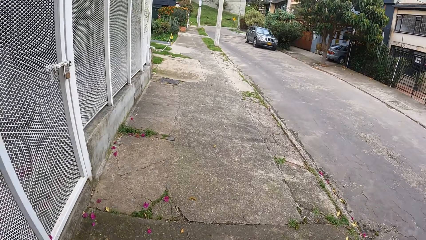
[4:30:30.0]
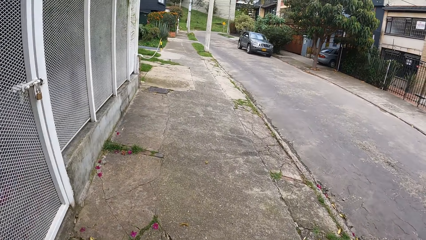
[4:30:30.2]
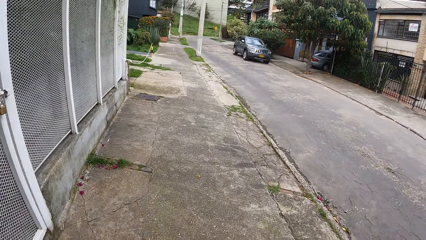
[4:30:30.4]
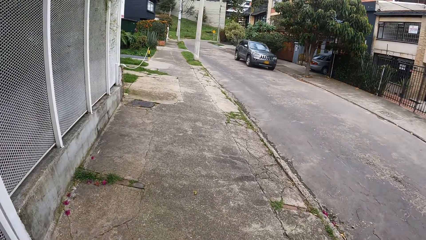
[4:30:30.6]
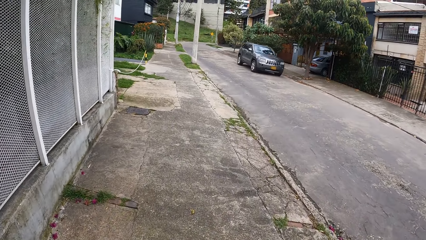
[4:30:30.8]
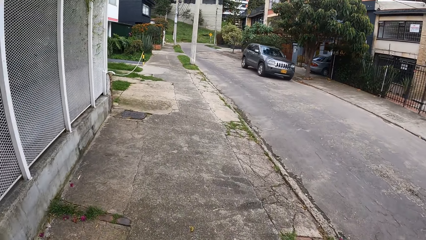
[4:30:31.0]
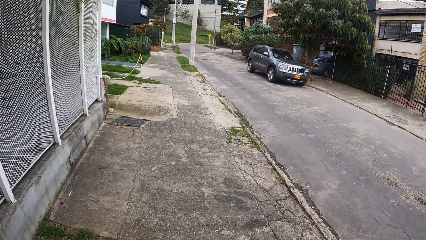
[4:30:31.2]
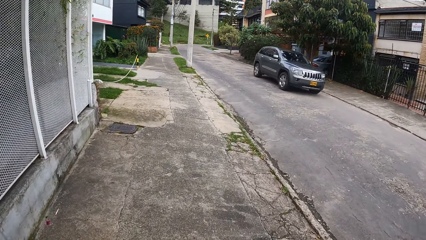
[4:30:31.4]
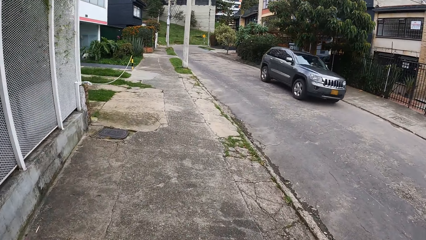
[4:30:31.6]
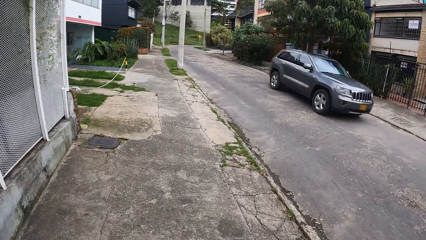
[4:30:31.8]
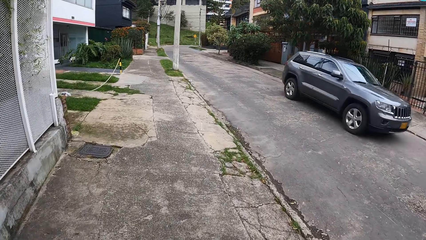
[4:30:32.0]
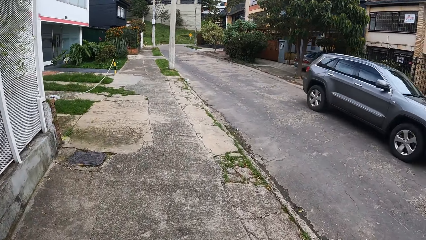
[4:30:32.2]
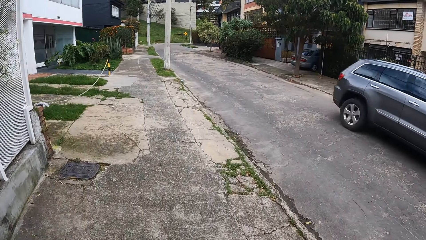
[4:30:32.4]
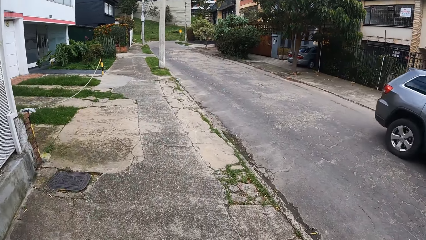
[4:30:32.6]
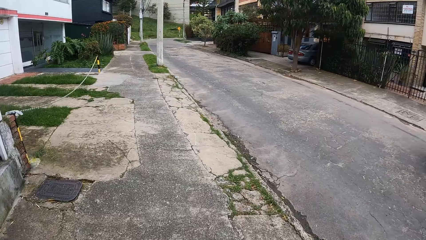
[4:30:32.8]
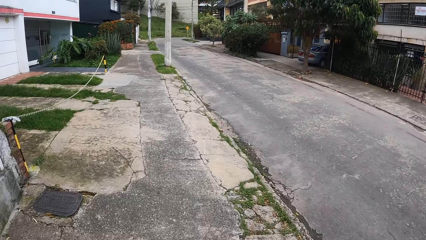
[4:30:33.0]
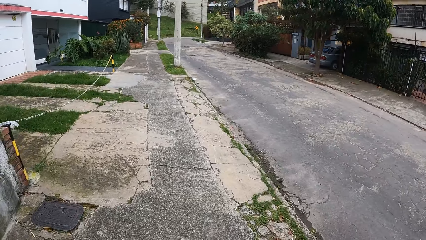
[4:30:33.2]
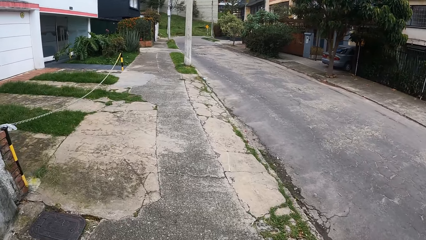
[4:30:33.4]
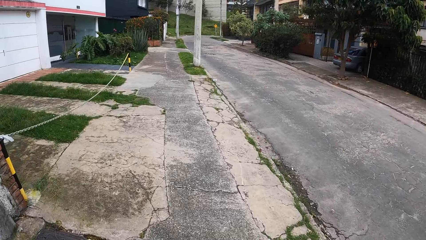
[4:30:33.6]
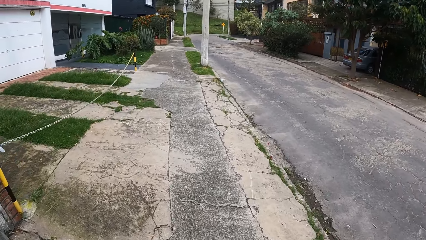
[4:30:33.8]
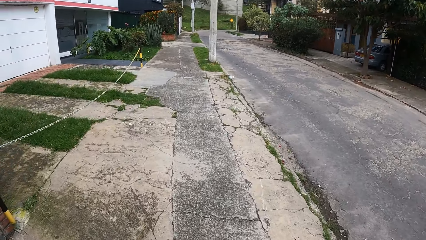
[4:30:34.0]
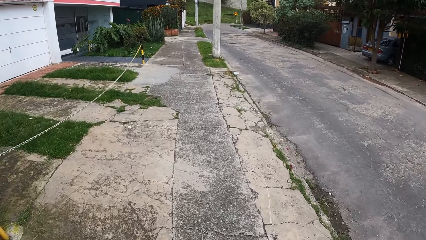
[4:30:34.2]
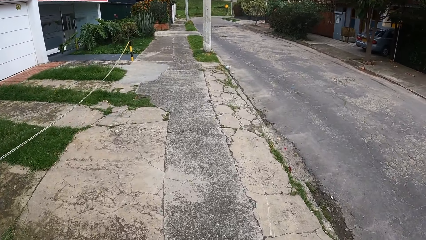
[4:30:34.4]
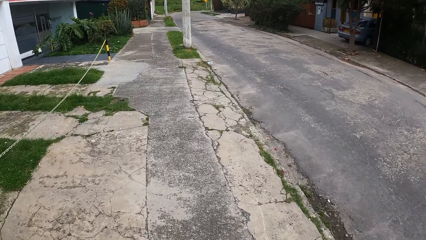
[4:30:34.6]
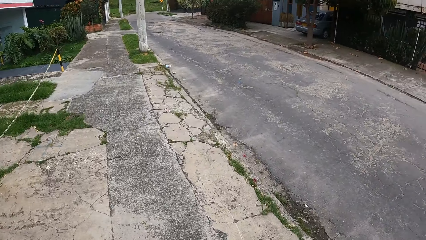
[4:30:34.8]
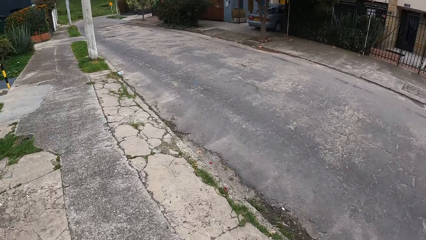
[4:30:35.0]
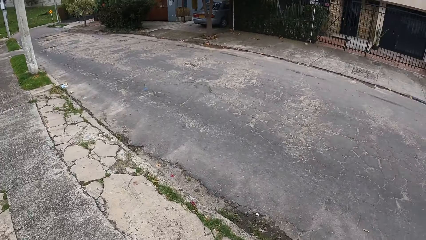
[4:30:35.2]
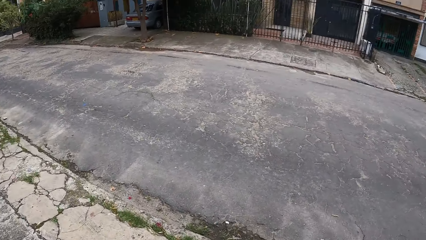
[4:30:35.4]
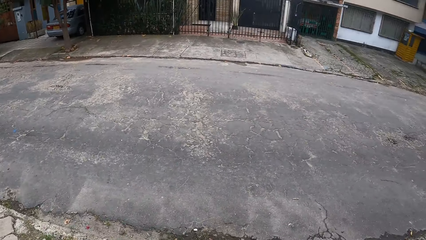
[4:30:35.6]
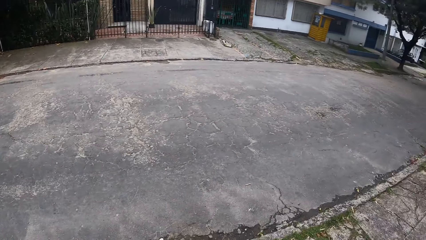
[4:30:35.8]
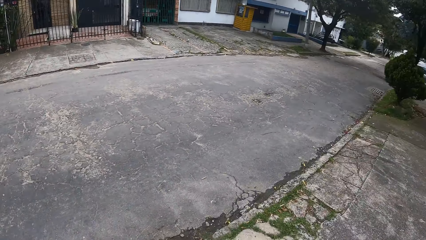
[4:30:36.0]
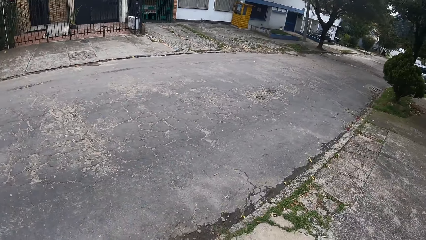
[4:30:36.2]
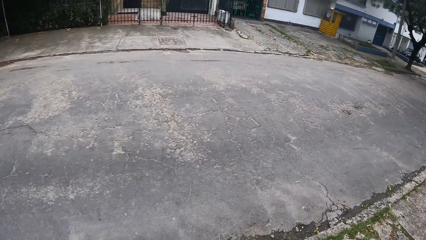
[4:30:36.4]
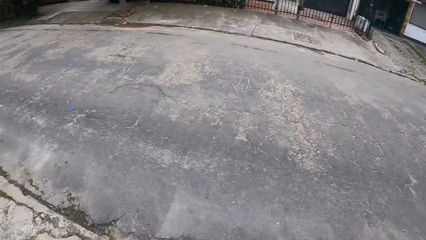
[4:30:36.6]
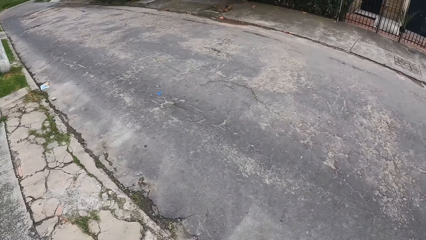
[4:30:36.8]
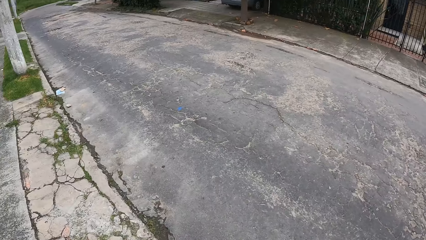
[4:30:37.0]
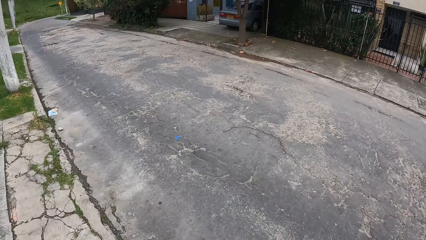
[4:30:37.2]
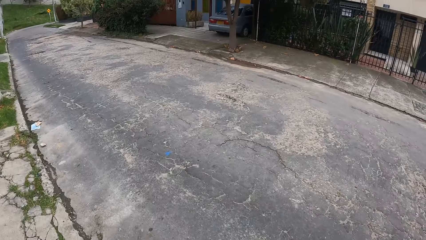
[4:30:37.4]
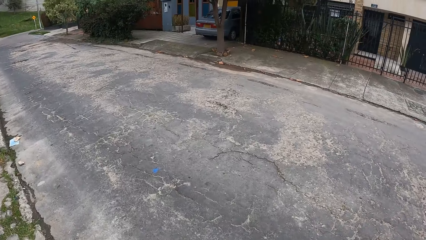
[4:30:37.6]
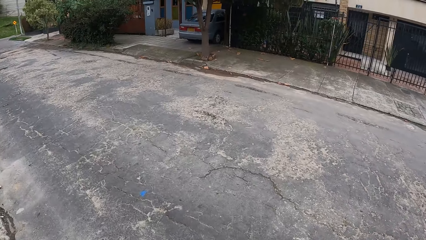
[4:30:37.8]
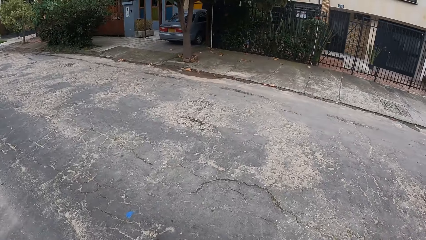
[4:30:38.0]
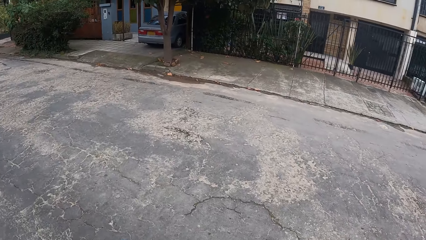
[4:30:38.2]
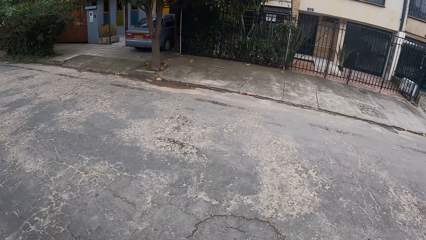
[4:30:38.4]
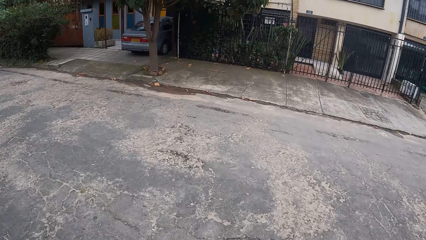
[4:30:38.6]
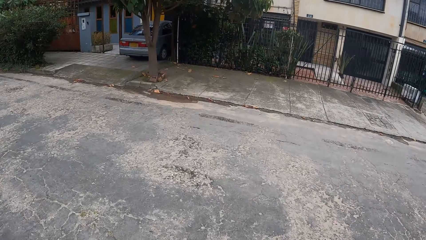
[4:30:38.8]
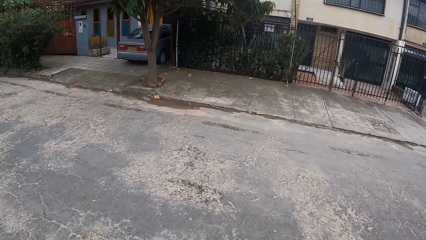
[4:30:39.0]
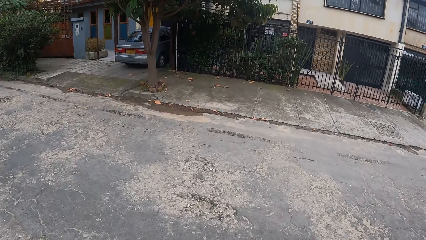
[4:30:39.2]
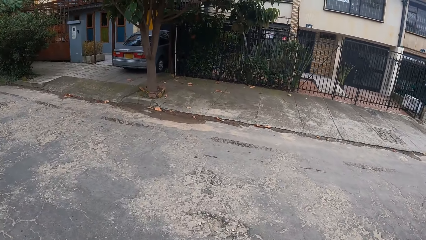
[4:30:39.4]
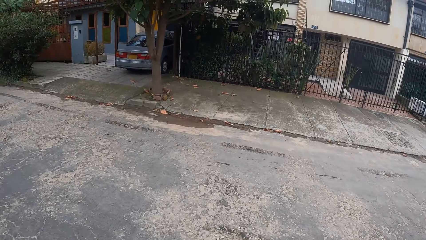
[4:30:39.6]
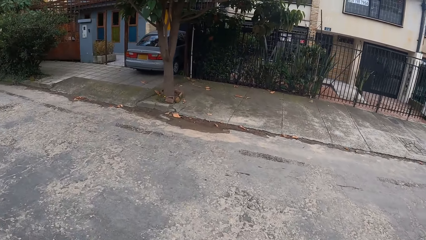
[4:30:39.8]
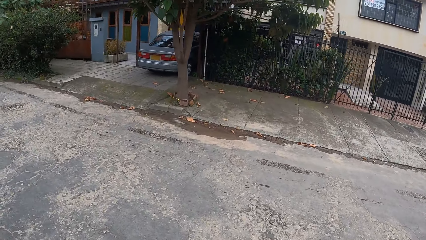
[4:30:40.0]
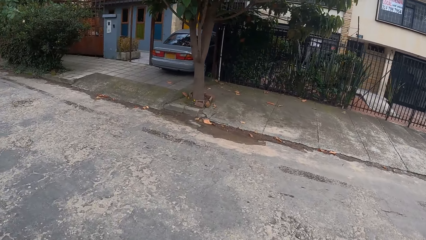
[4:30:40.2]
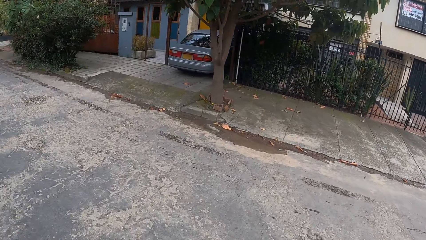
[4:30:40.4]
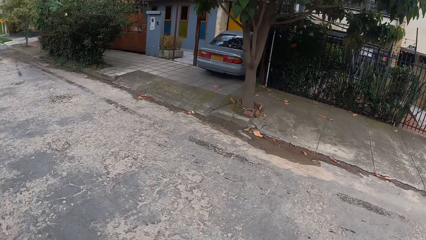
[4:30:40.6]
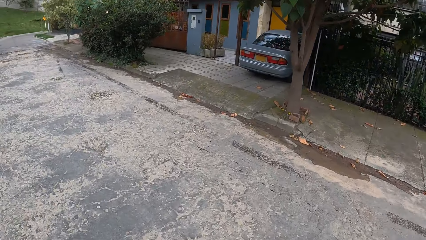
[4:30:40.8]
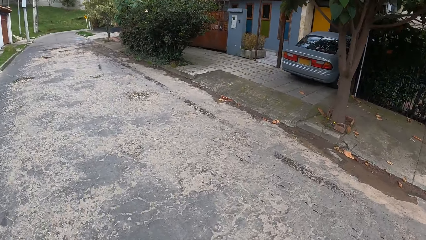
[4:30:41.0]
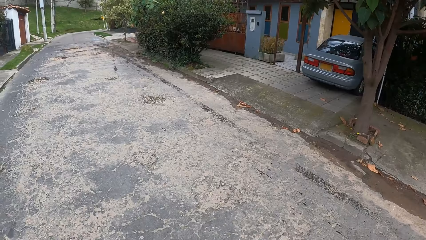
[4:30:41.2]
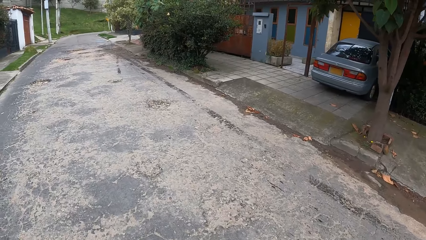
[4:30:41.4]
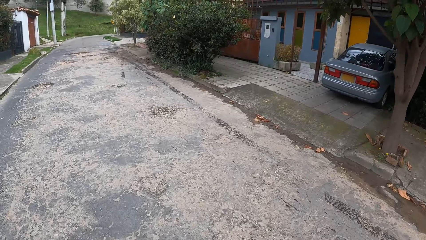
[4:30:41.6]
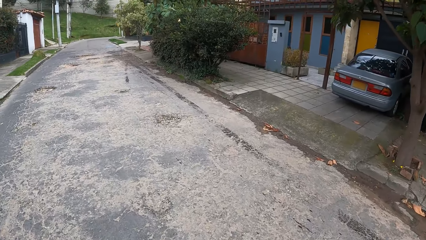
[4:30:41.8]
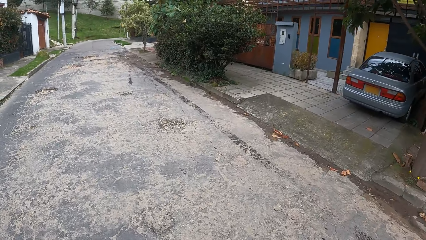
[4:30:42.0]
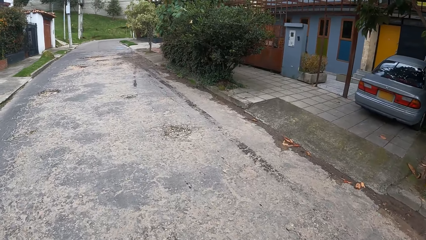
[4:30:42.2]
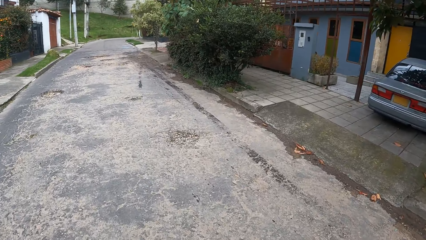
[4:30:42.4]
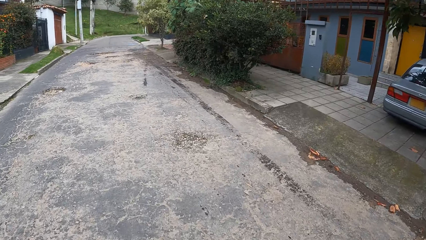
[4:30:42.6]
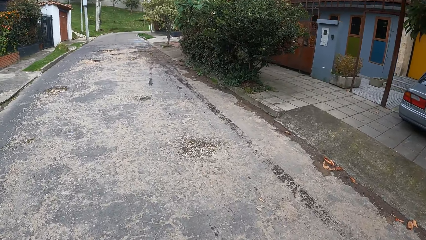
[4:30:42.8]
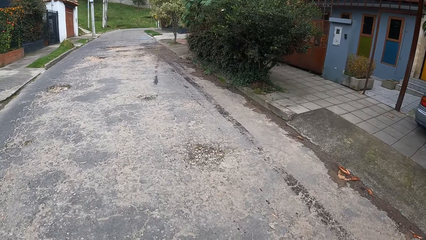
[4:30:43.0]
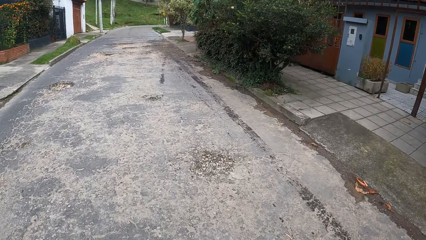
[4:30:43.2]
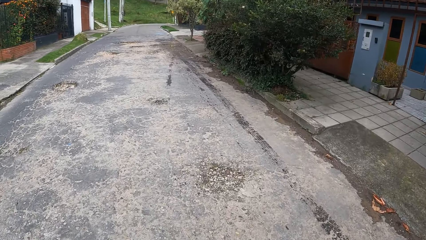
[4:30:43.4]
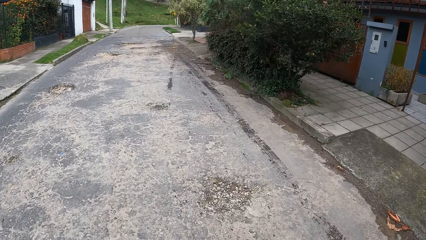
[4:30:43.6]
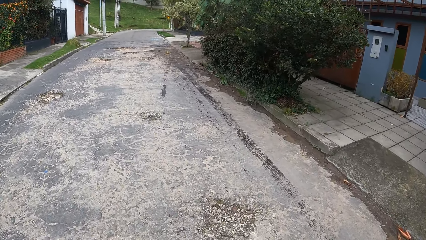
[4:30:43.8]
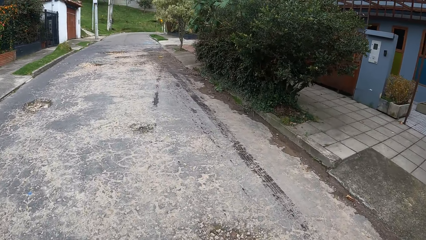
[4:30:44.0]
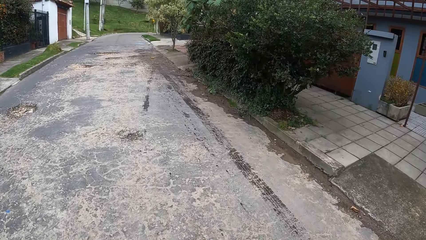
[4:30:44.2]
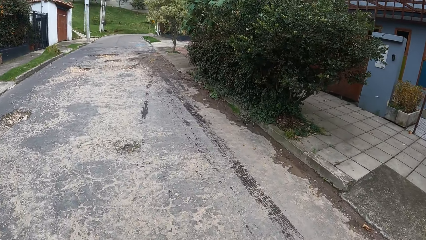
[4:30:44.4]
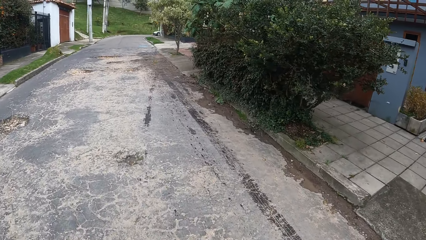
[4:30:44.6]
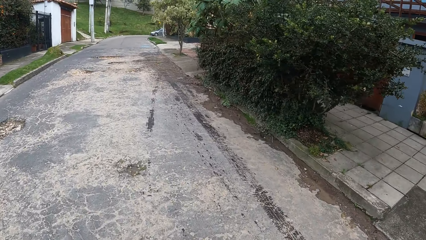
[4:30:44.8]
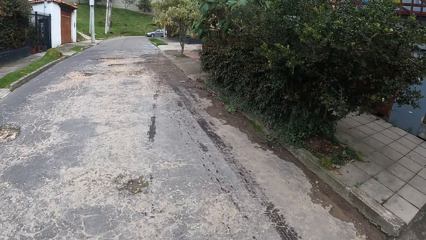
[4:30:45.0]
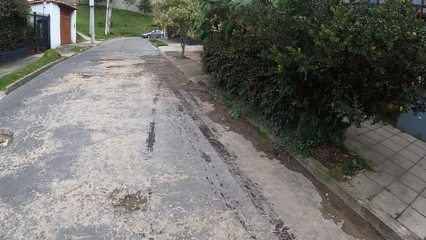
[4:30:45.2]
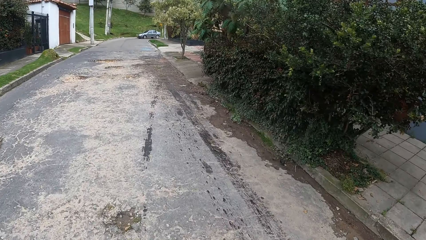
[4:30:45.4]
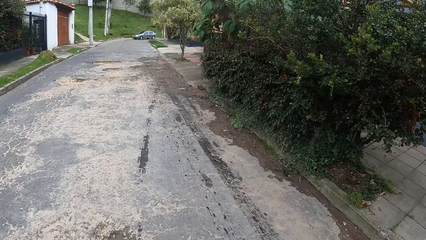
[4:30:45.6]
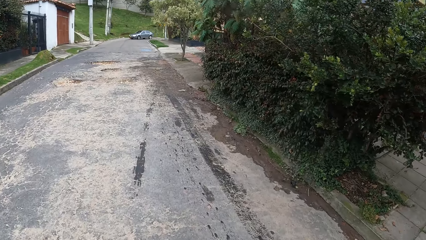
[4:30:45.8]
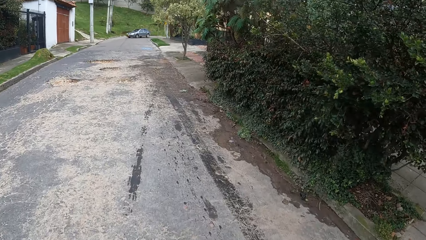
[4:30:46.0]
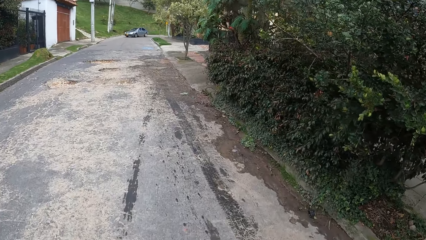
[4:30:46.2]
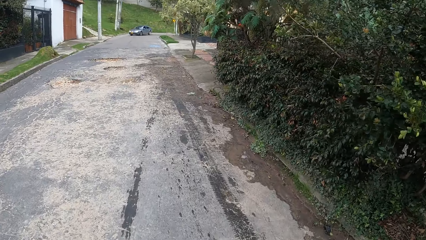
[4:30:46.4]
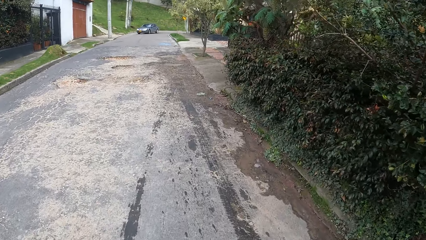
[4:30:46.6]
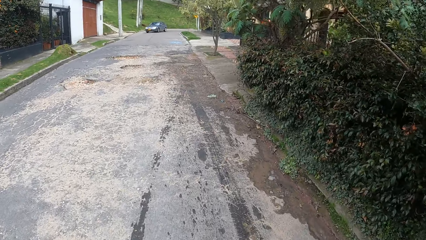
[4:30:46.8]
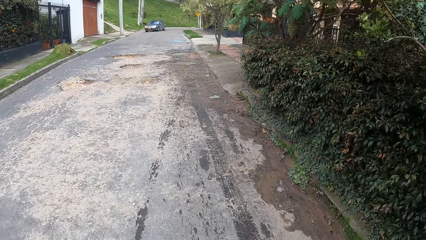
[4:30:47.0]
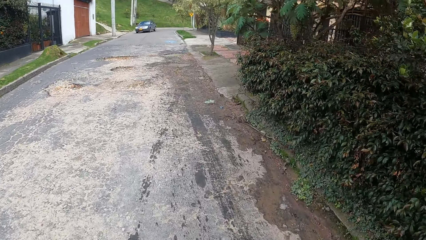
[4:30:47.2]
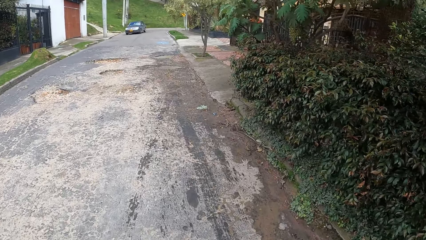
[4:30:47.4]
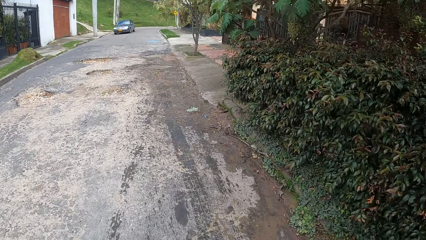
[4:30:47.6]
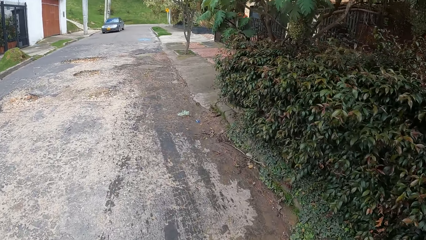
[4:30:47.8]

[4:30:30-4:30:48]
A black car drives past the camera wearer. The camera wearer turns around. They cross the road and walk on the road.
